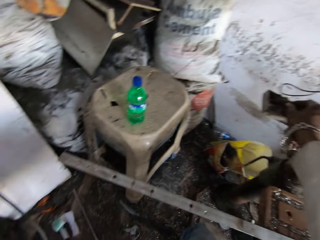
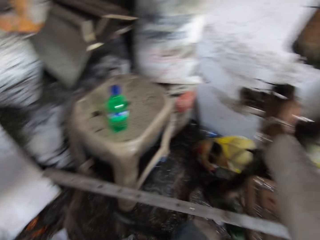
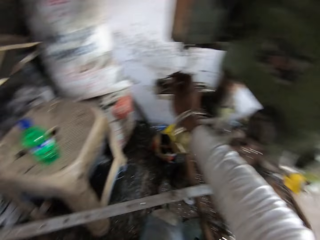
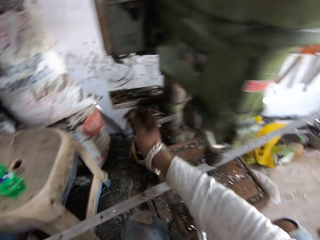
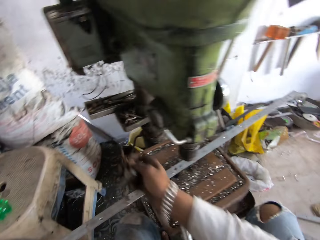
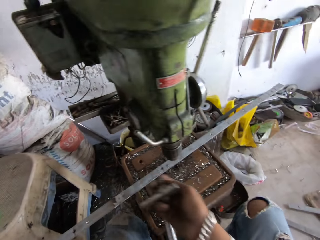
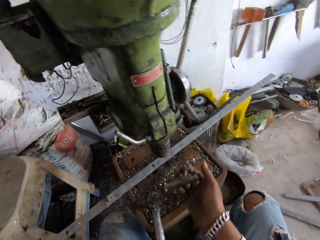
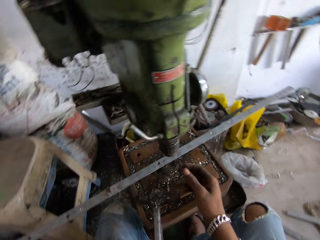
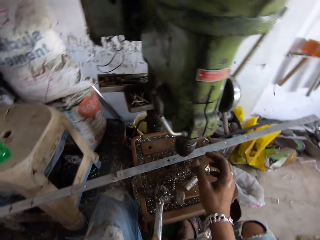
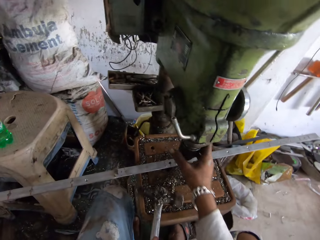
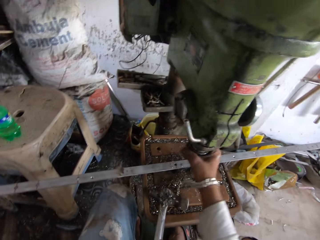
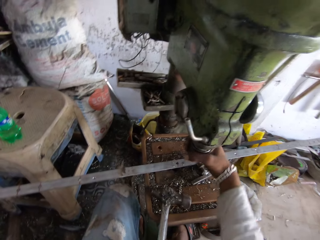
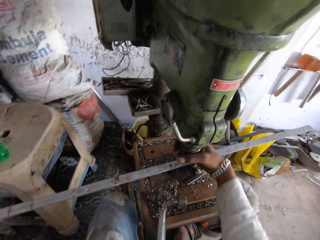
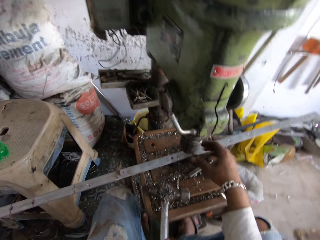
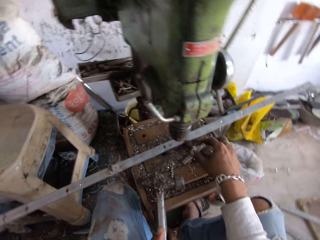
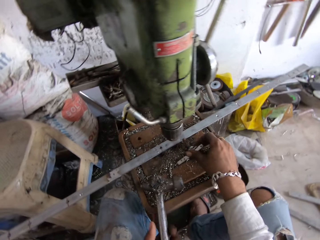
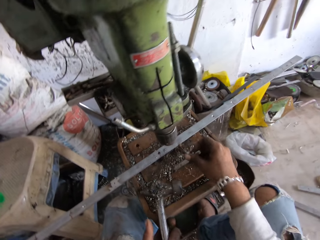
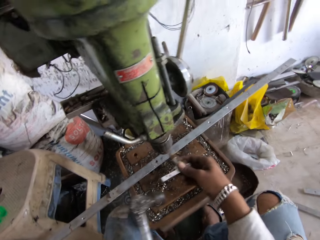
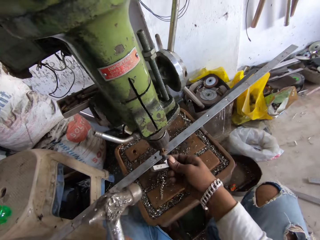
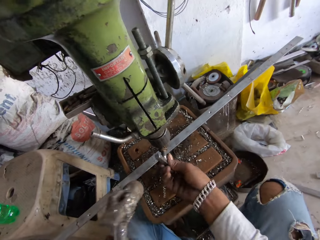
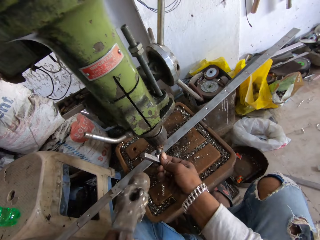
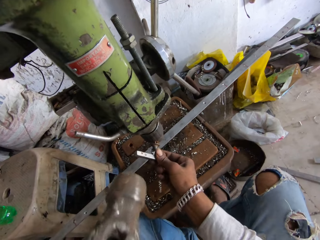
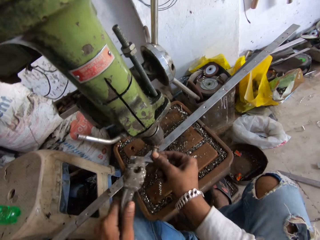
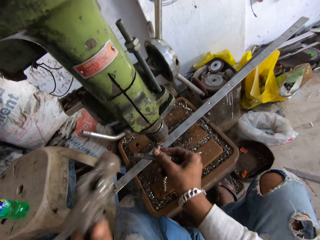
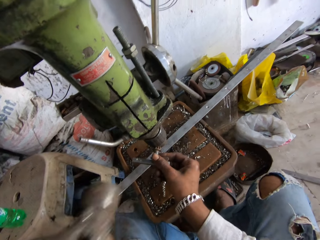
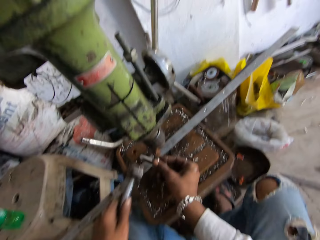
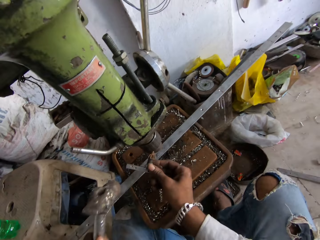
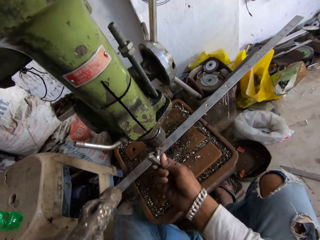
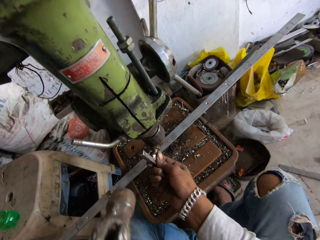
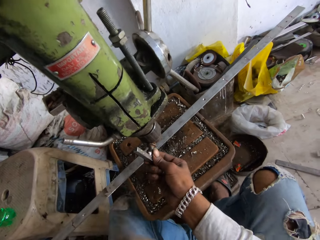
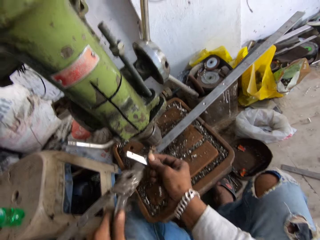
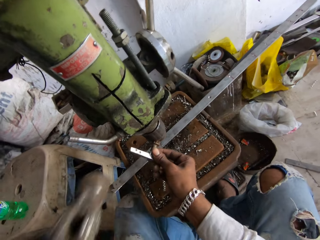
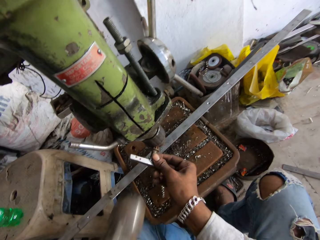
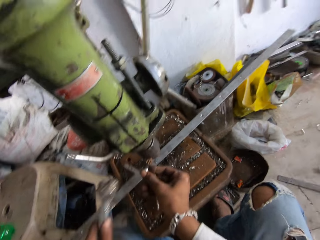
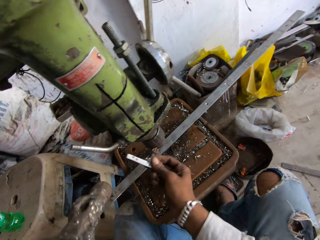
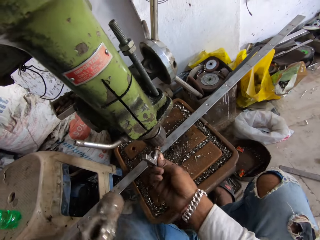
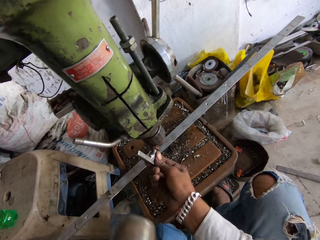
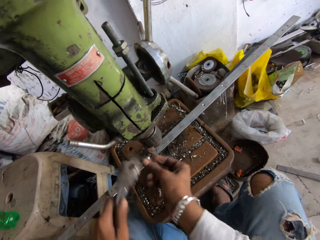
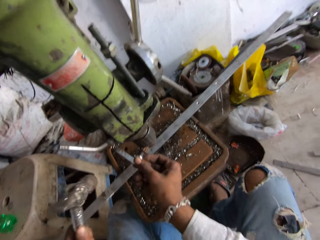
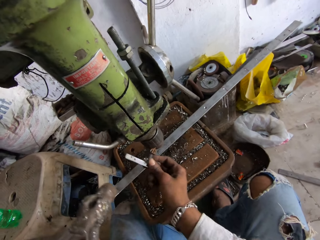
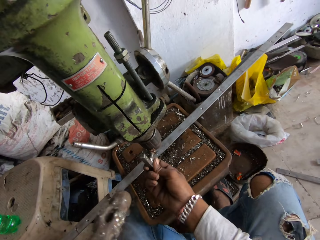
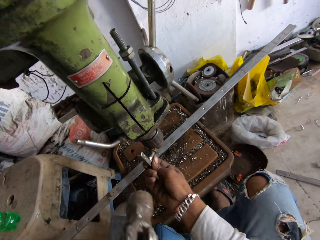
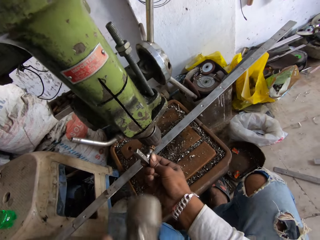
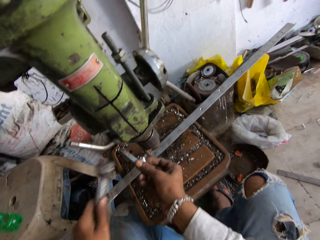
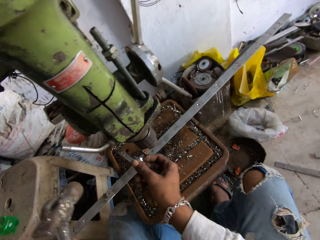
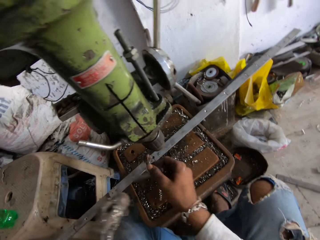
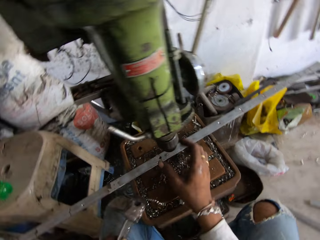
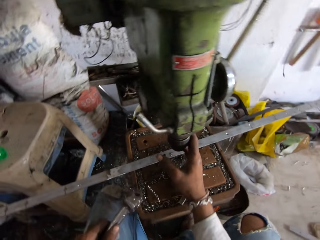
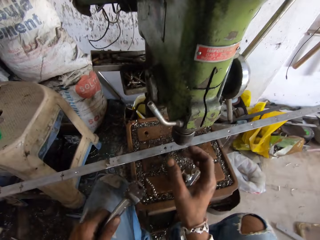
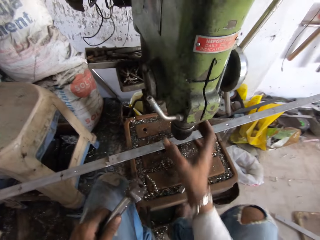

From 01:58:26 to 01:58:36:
The camera wearer picks up a metal. They open something. They untighten the machine. They fix the metal to the machine. They knock the metal.

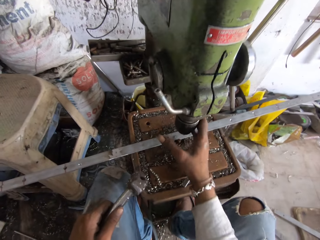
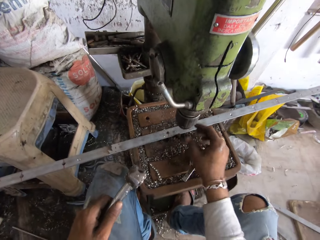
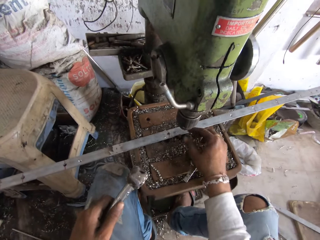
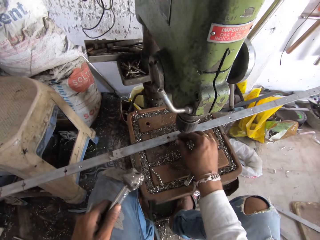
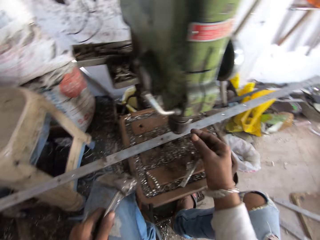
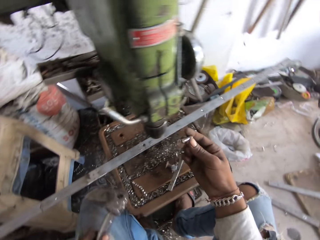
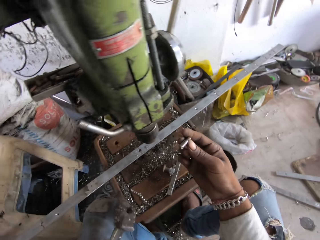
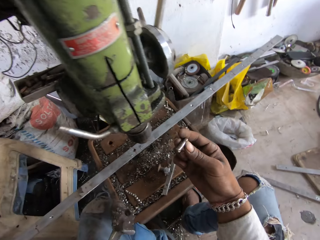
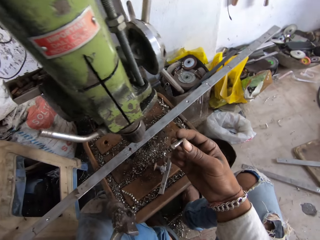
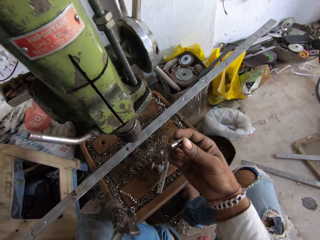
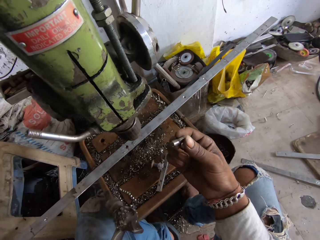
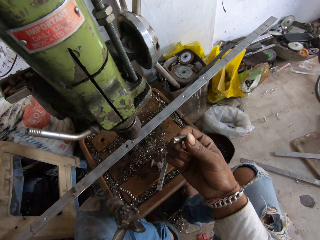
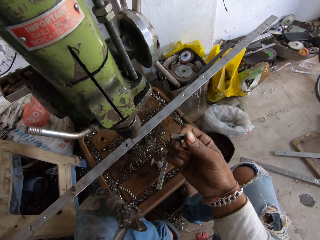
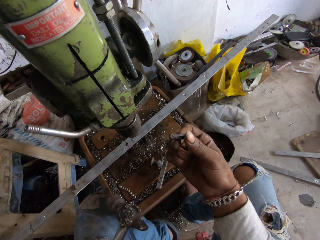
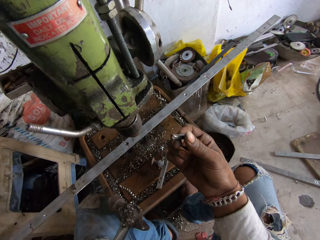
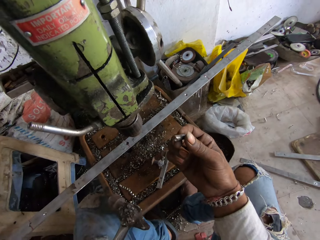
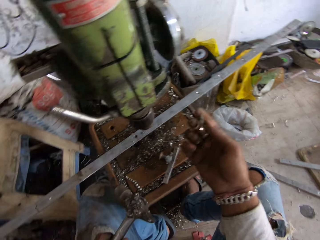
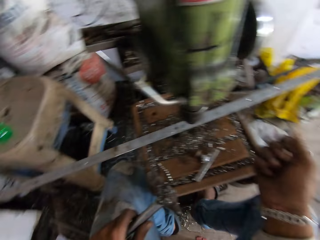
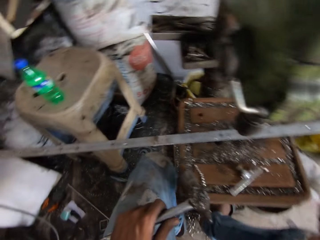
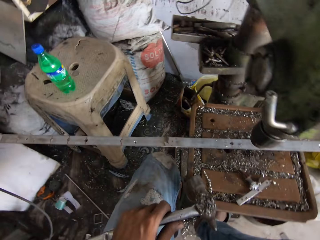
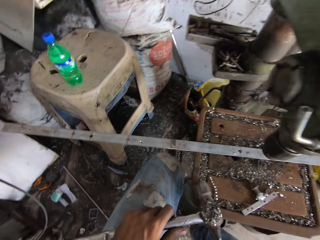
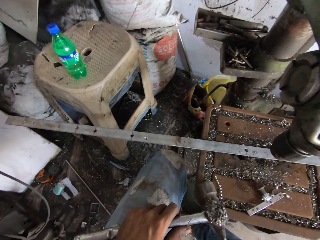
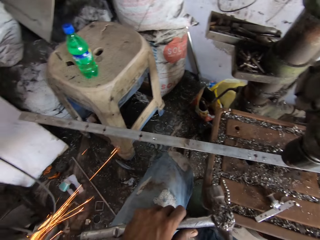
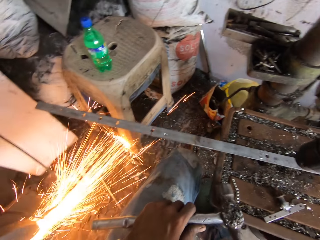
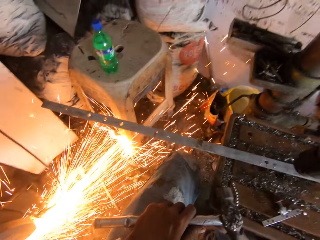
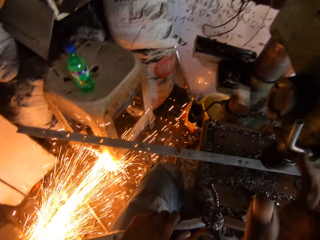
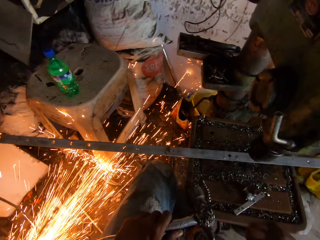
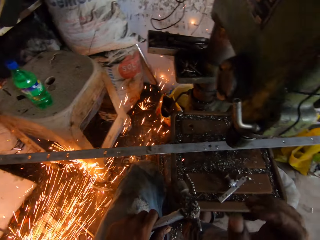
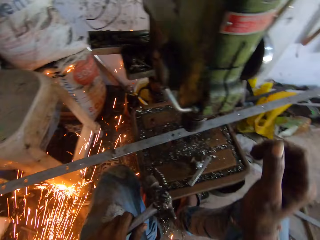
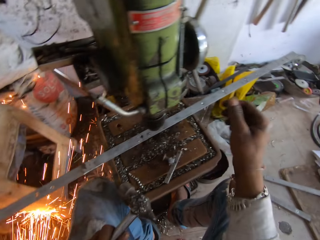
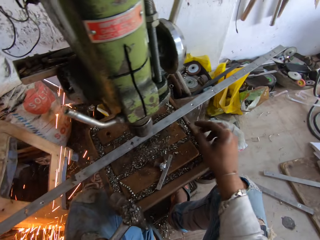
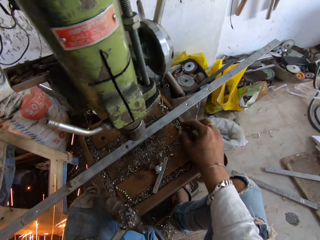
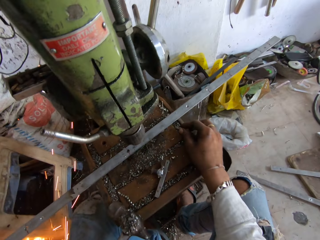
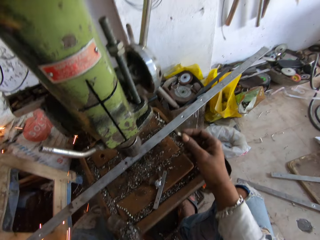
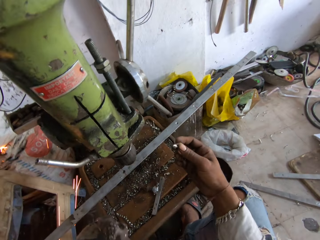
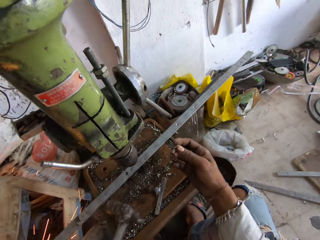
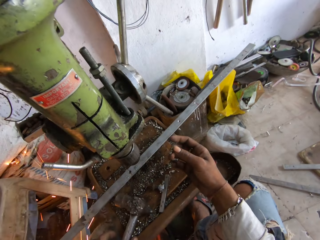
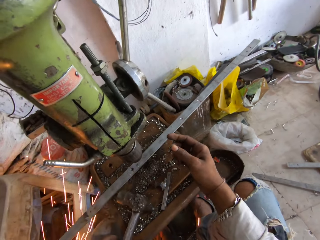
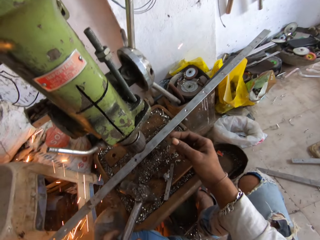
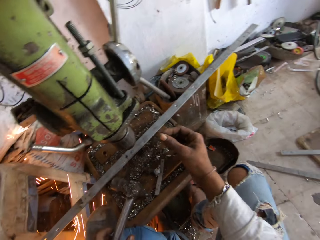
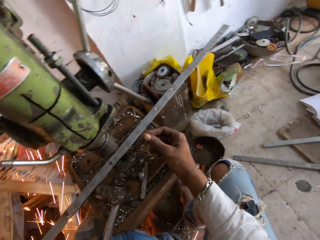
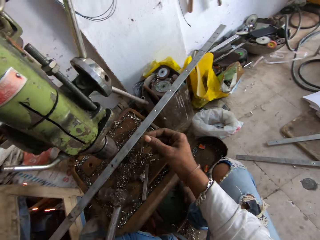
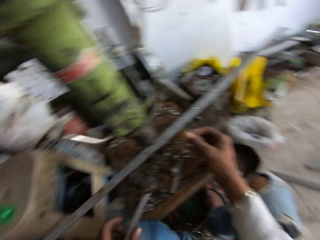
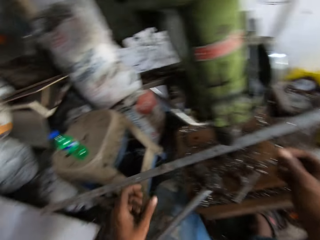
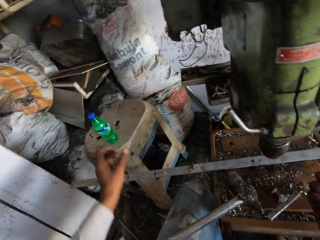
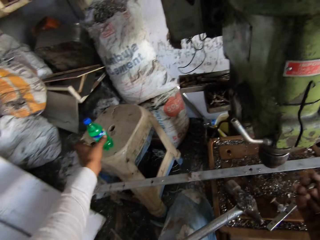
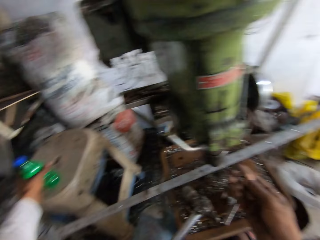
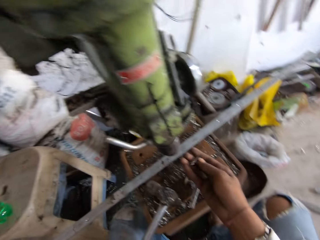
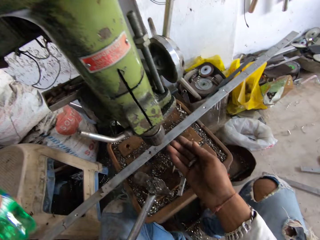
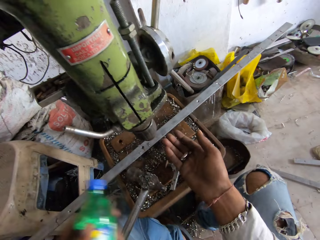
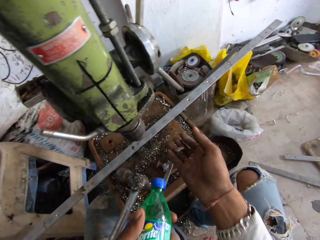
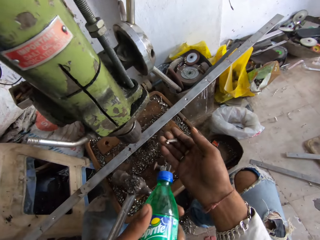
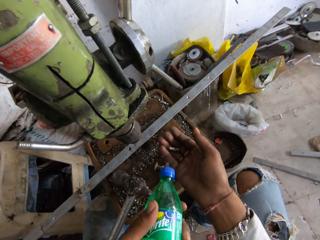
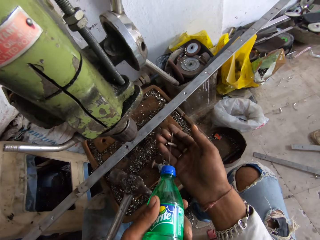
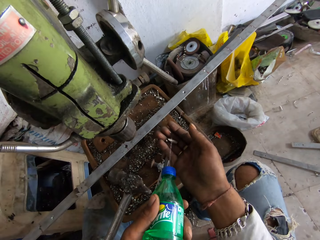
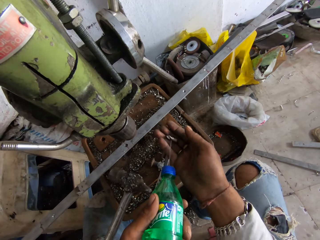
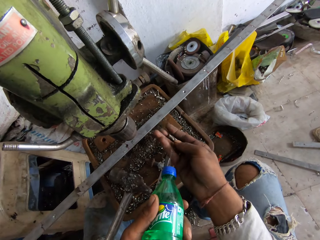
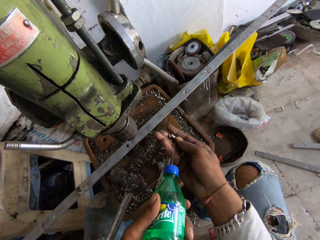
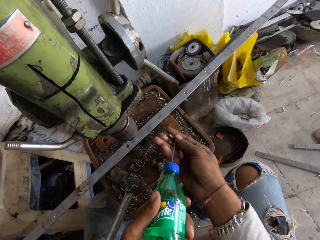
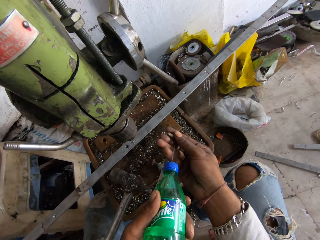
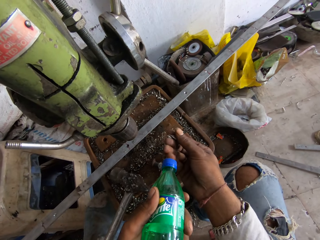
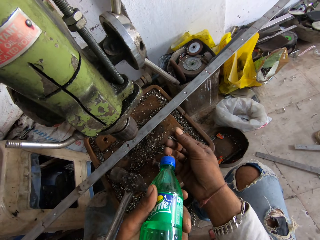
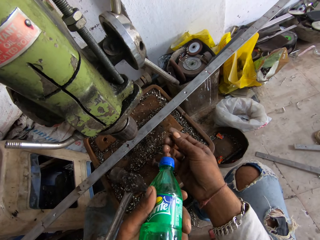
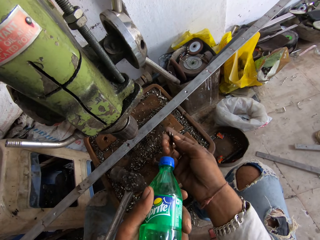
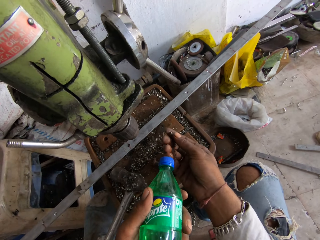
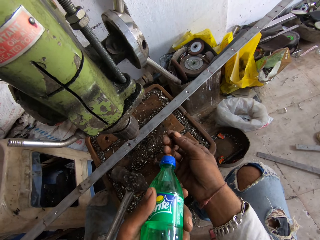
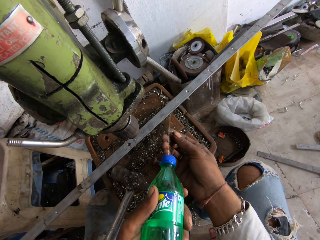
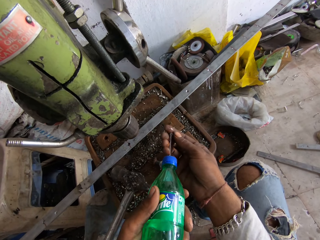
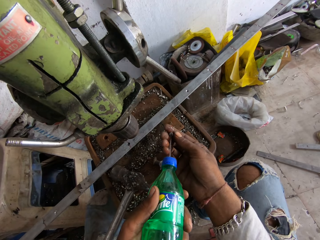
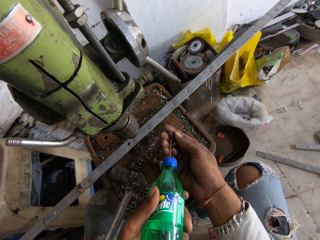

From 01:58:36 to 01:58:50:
The camera wearer drops the metal. They pick up a bolt. They hold something. They look at the bolt. They look round. A person welds. The camera wearer picks up the bolt. They look at the bolt. They hold something. They pick up a water bottle. They squeeze the bottle. They clean the bolt.
